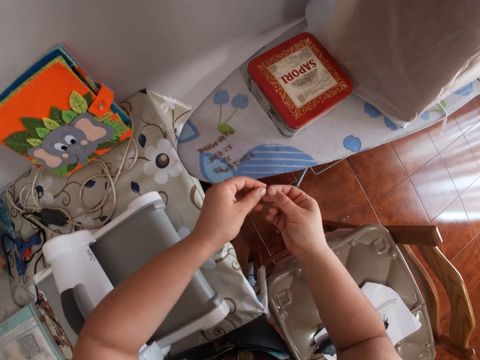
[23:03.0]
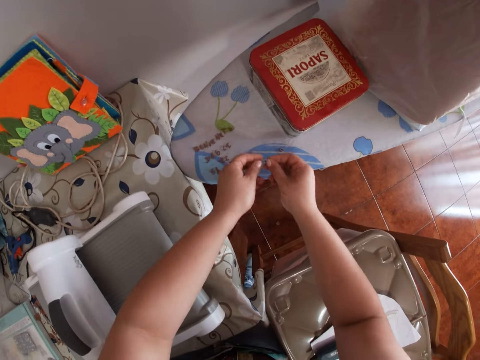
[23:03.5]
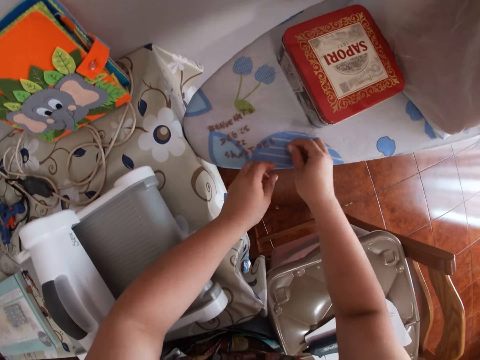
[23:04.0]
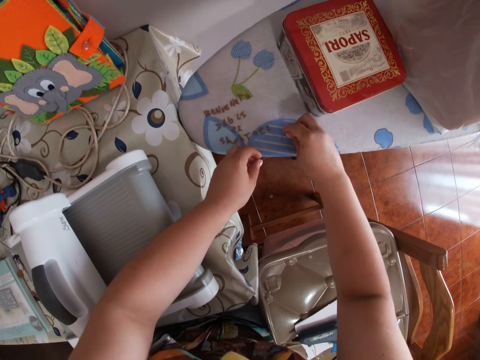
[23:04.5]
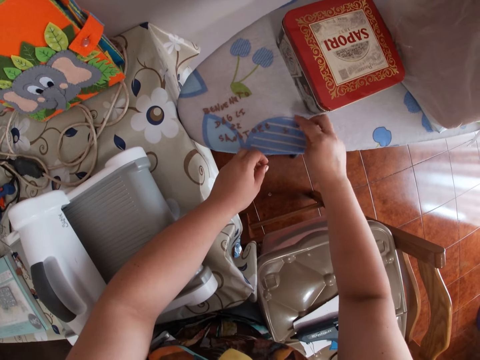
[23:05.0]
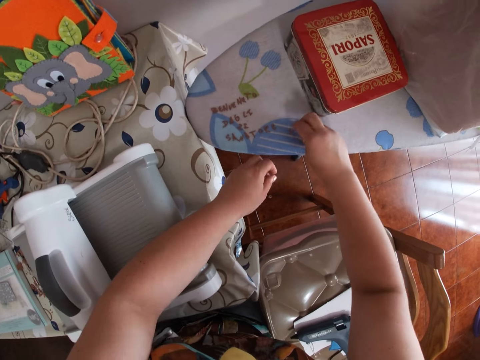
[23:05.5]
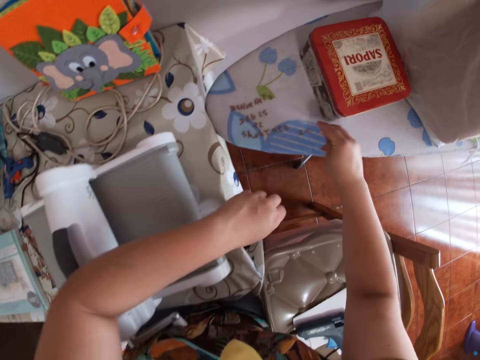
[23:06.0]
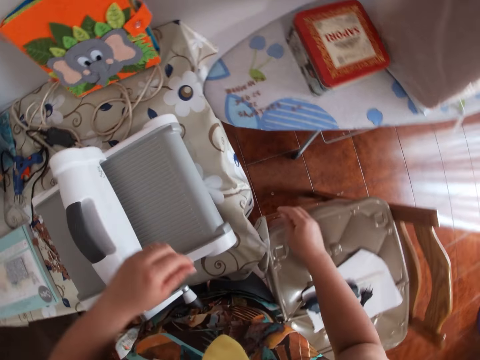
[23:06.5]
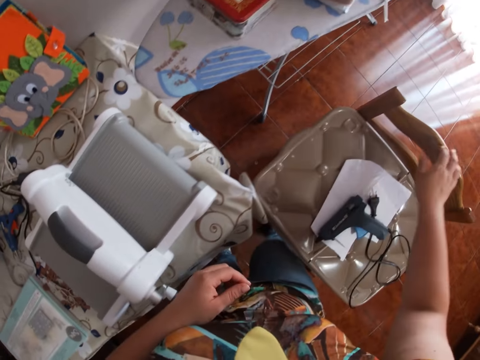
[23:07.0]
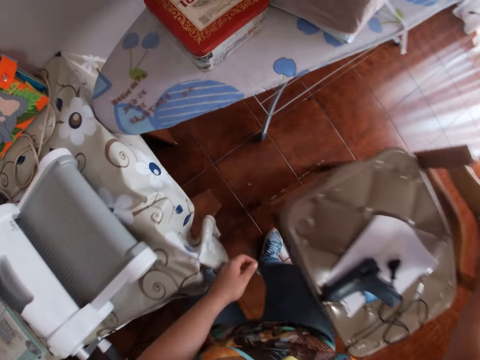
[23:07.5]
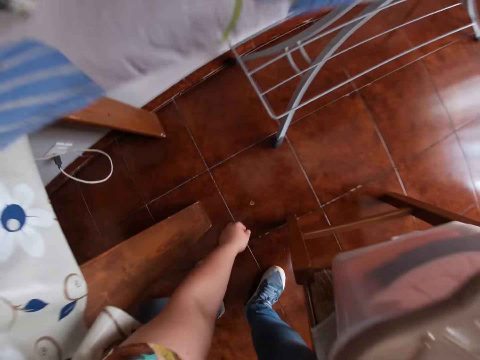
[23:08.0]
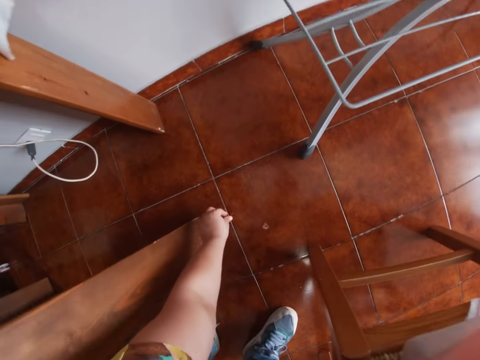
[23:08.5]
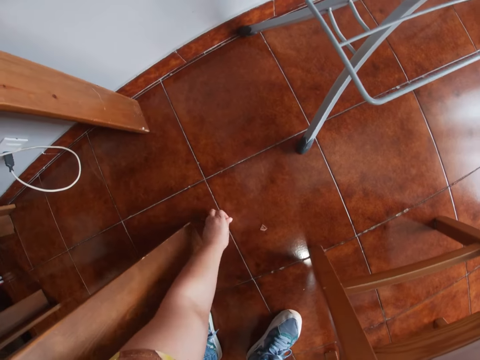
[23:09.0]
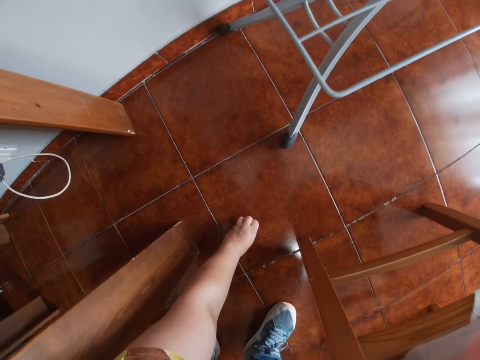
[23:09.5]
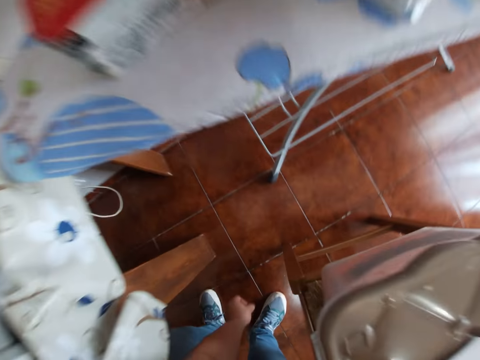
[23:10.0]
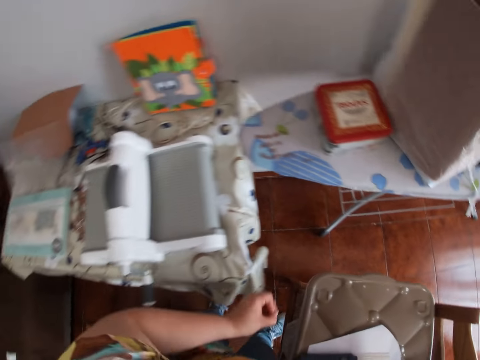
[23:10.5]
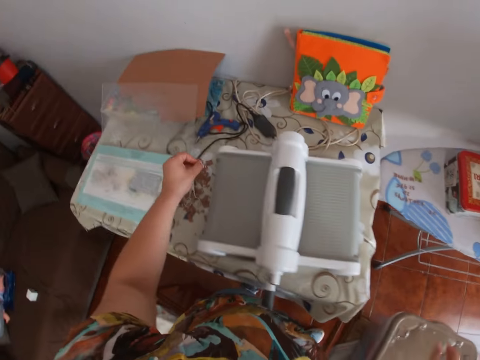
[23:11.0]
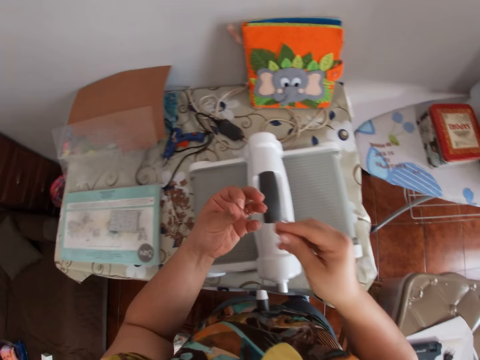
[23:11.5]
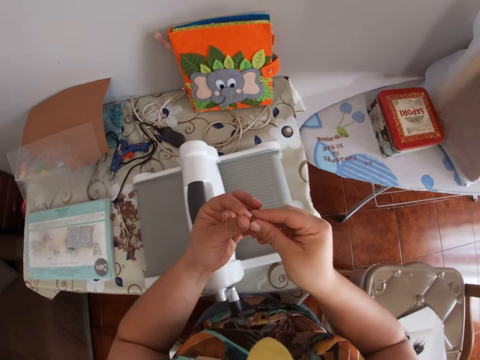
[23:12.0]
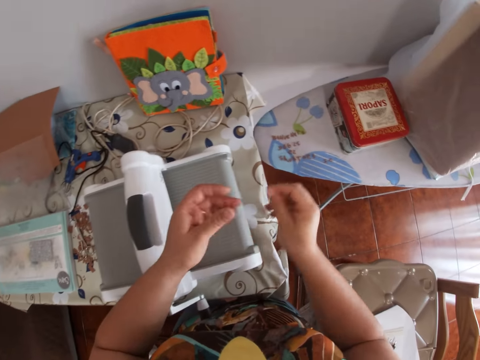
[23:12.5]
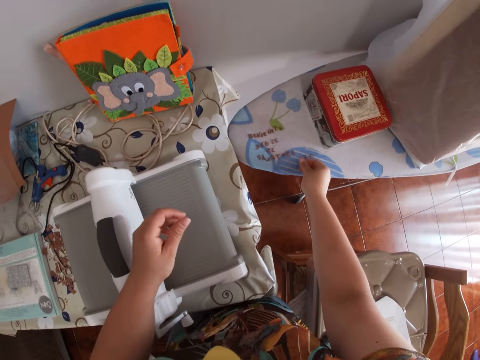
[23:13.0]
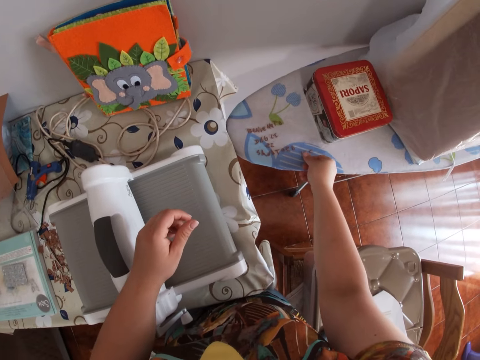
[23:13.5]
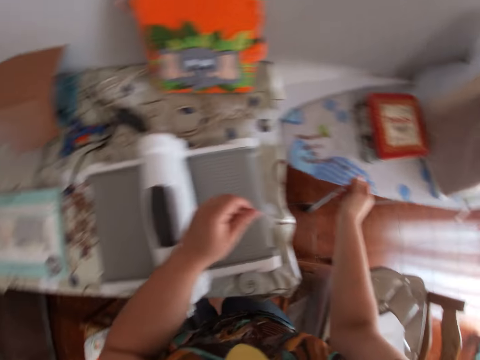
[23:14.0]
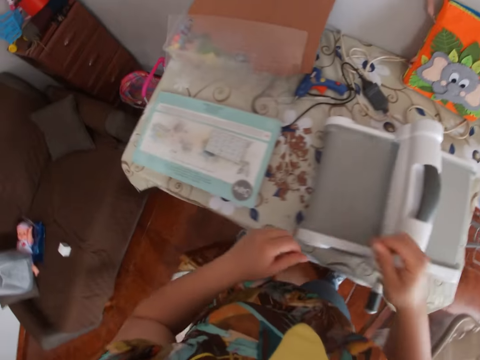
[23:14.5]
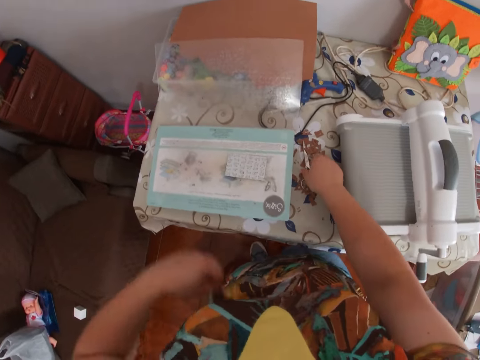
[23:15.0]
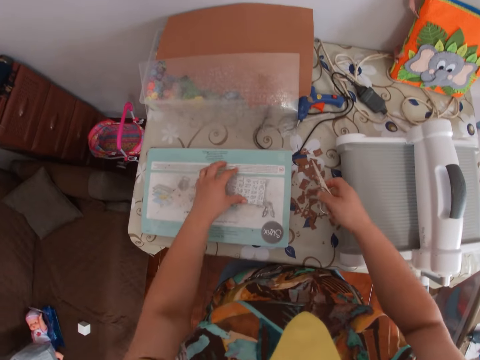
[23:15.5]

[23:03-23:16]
The camera wearer arranges the small cut out letters onto the pressing iron table with both hands. She puts paper on the table. She adjusts the chair to her right hand side with her right hand. She slides the chair. She bends to pick some small cut out pieces of thick brown paper from the ground with her left hand. She stands up to face the embossing machine. She drops a small thick brown paper in her left hand onto the table. She passes a small cut out letter from her left hand to her right hand. She places a small cut out letter onto the pressing iron table with her right hand.

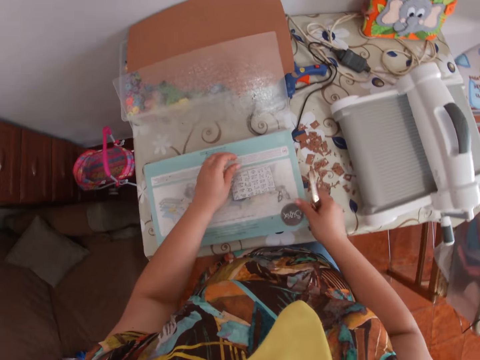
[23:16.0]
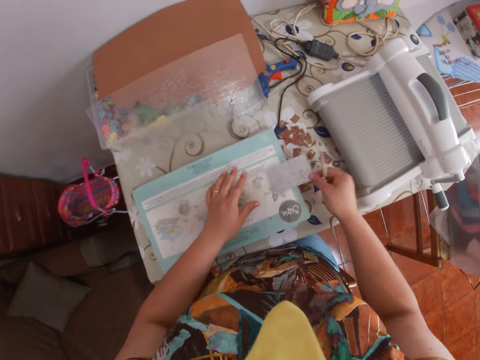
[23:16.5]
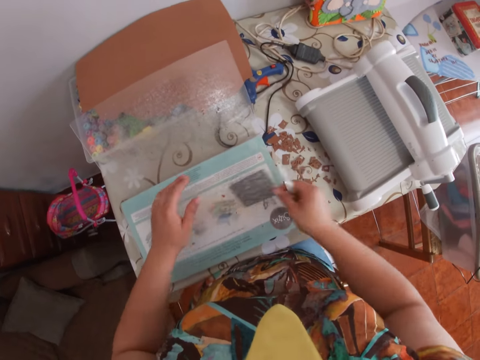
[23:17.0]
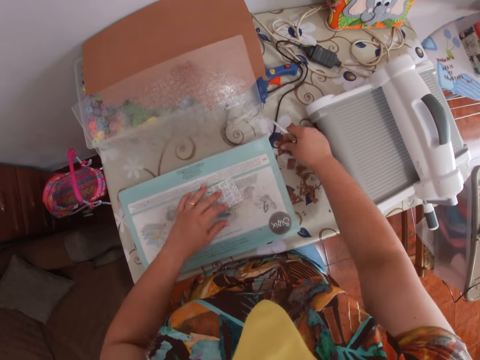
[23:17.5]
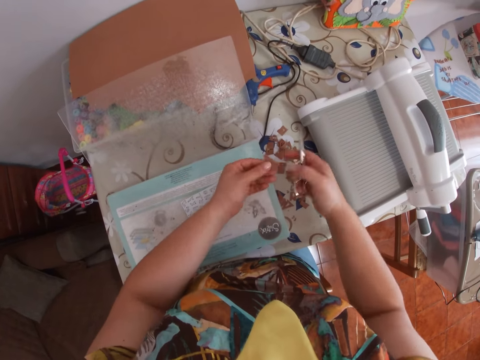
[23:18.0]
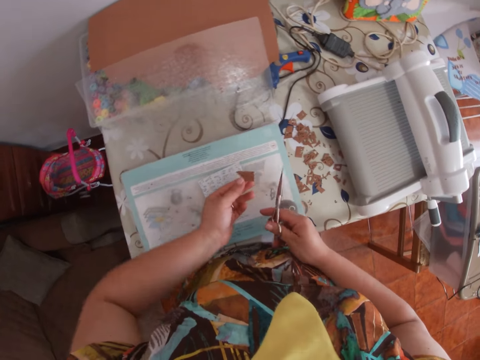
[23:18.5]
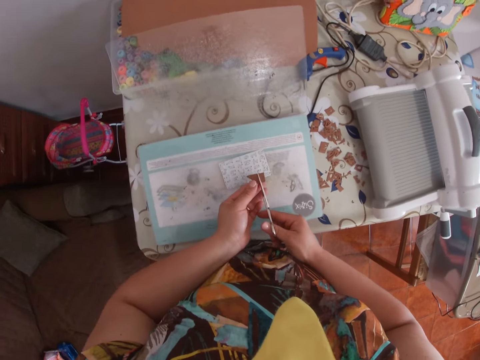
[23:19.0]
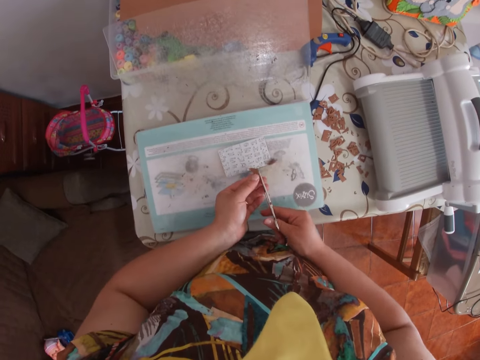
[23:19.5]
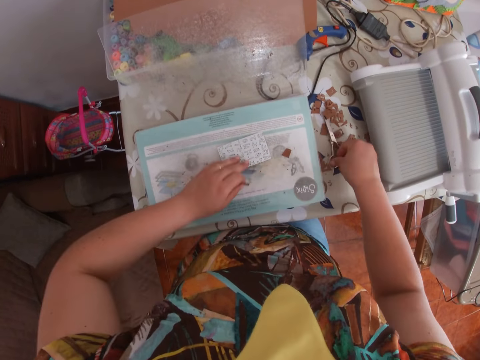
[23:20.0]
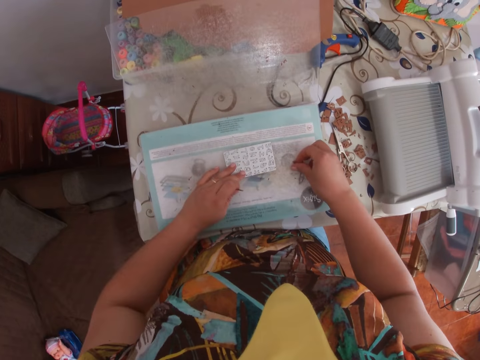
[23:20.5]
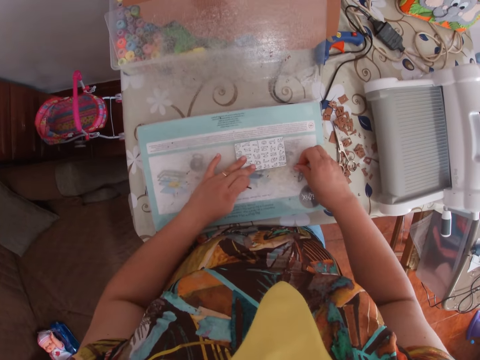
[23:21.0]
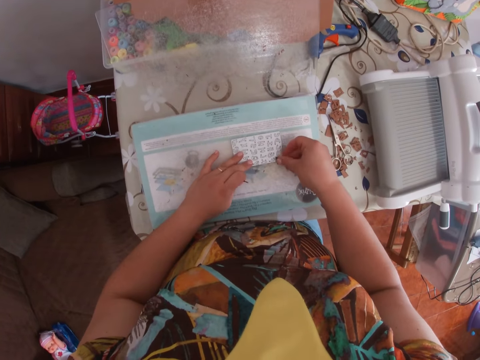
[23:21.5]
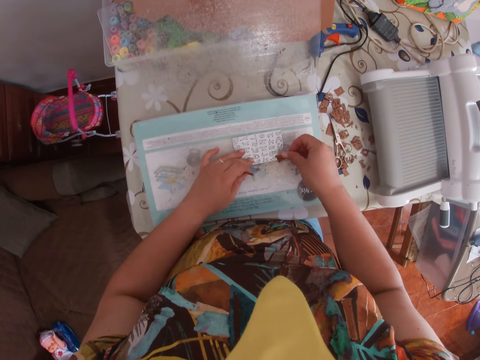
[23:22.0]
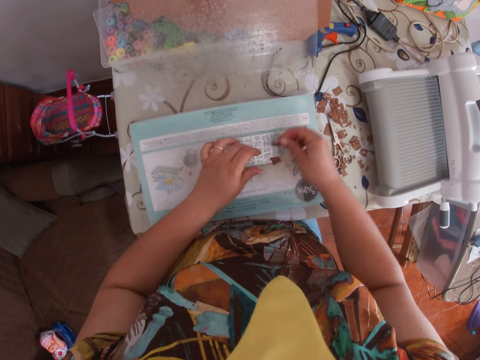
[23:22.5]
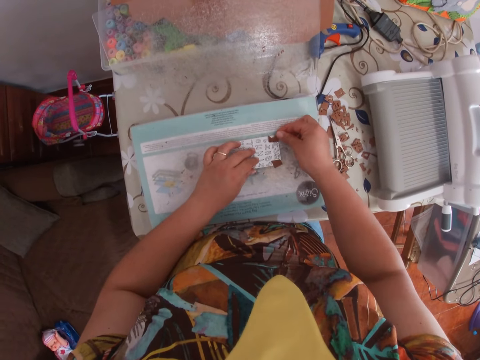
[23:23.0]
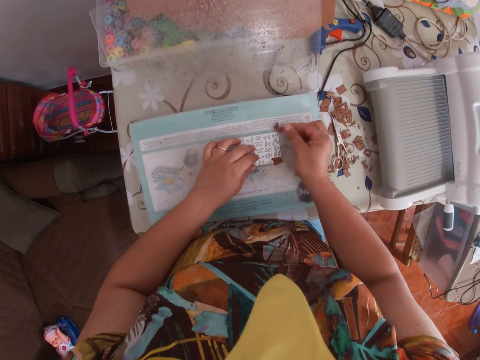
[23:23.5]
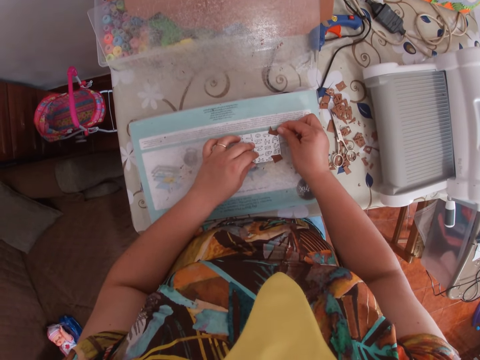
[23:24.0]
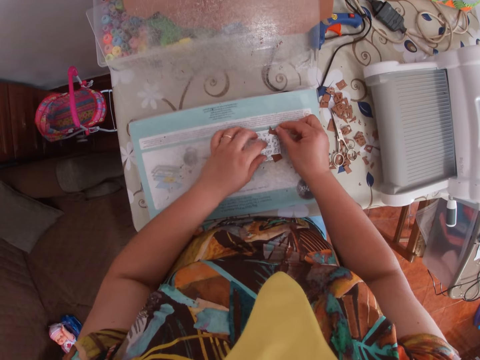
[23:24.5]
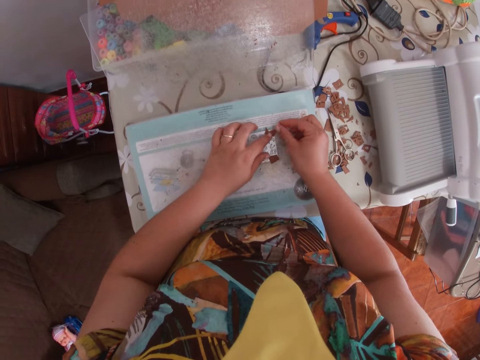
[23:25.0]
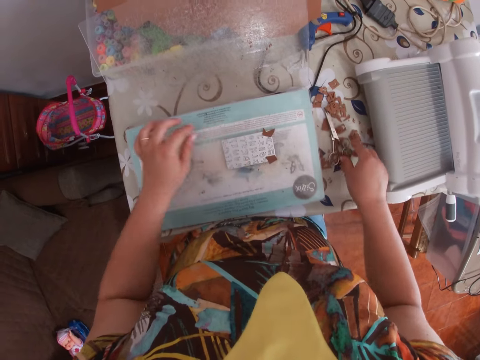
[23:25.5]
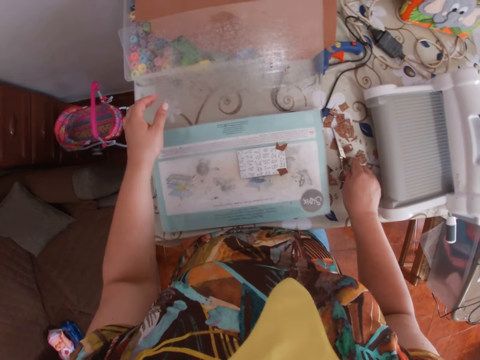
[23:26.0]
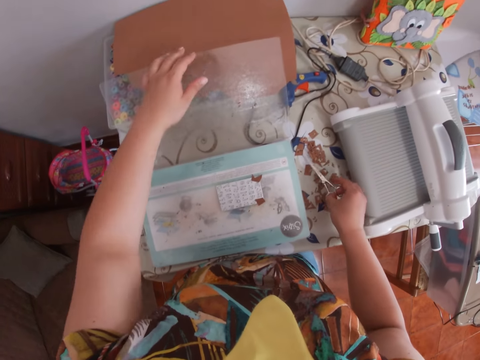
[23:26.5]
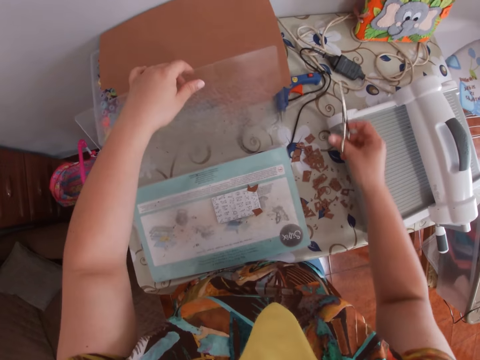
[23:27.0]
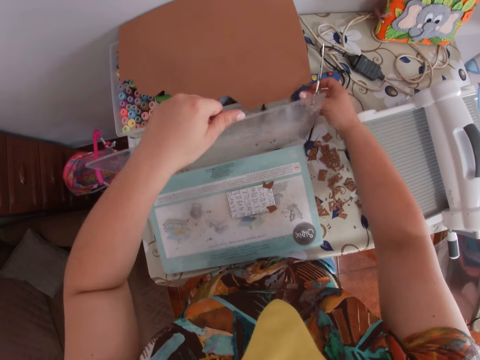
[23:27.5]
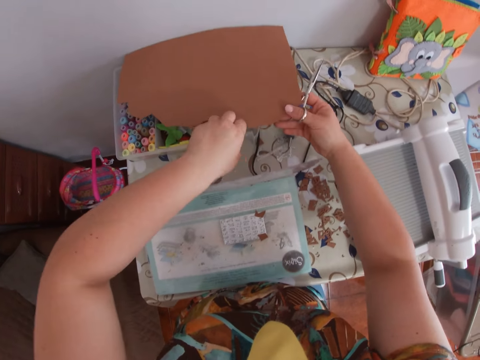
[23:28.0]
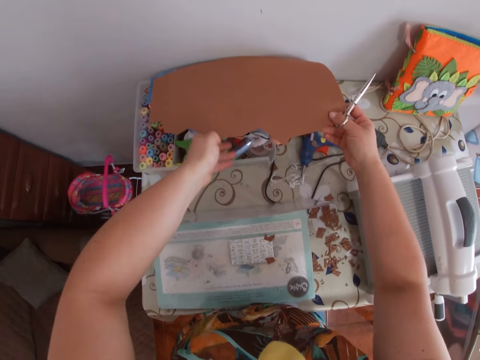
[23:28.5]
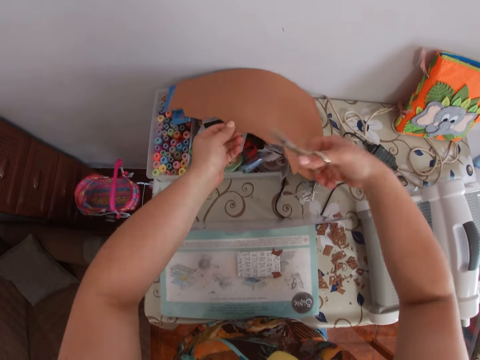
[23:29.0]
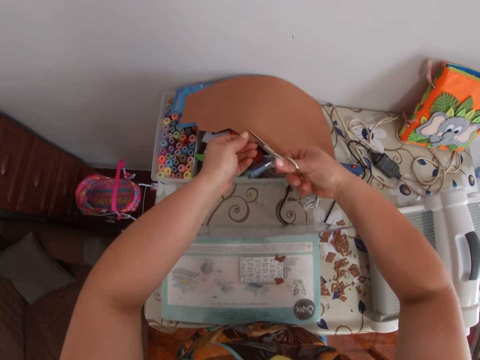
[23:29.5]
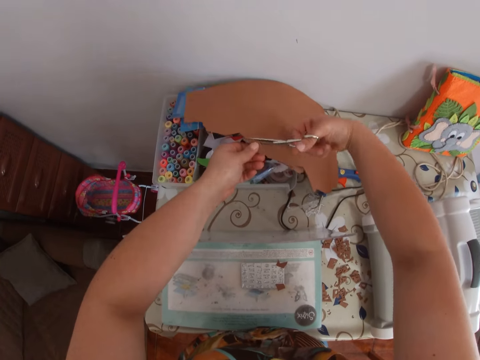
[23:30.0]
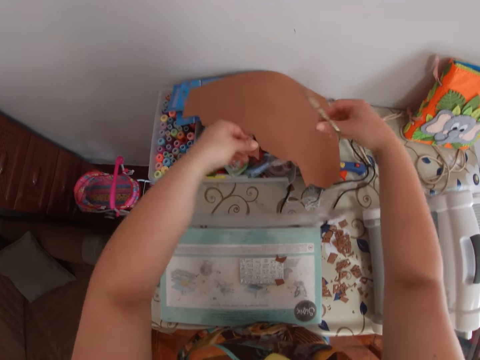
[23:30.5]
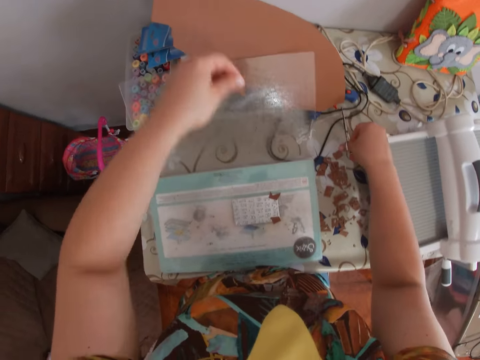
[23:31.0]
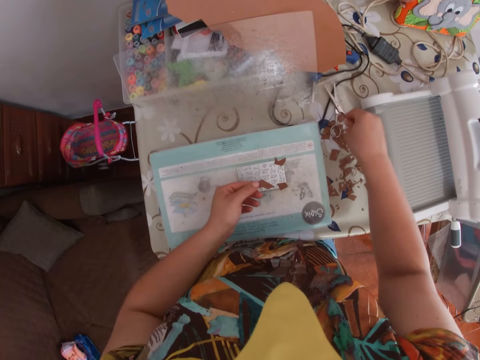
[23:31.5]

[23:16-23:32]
The camera wearer picks the scissors from the table with her right hand. She pinches her belly with her left hand. She holds the acrylic block with her left hand. She picks white paper from the table. She picks the acrylic block with her right hand. She dusts the acrylic block in her right hand. She drops the acrylic block in her right hand onto the inkpad. She picks a small cut out piece of thick brown paper with her right hand. She passes the cut out piece of thick brown paper from her right hand to her left hand. She cuts the small thick brown piece of paper in her left hand with the scissors in her right hand. She places her left hand on the acrylic block. She drops the scissors in her right hand onto the table. She picks a small thick brown piece of paper on the inkpad. She places a piece of paper in her right hand onto the acrylic block. She passes the piece of paper in her left hand to her right hand. She places the piece of paper in her right hand onto the acrylic block. She picks the scissors on the table with her right hand. She holds the glass part of the ink pad with her left hand. She holds the thick large piece of paper with both hands. She cuts a small piece of paper out of the larger piece with the scissors.
